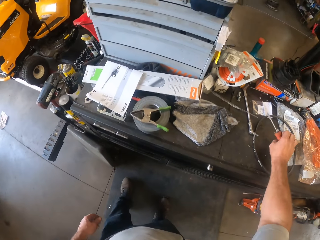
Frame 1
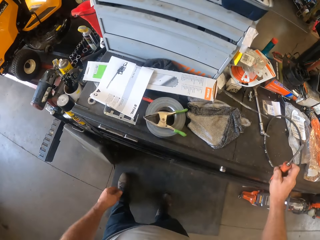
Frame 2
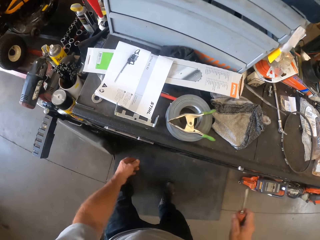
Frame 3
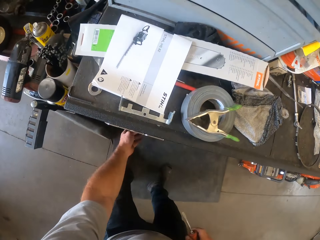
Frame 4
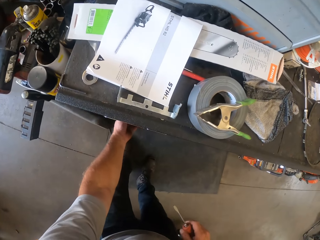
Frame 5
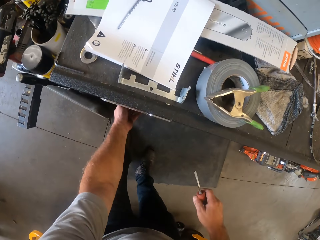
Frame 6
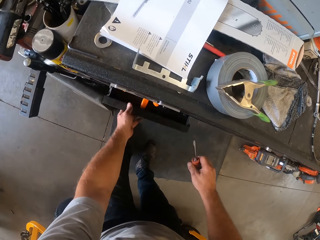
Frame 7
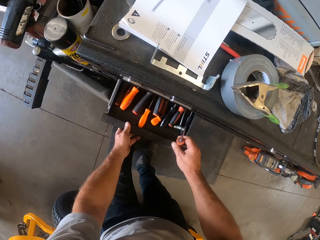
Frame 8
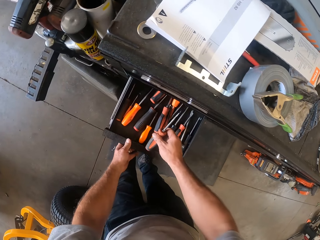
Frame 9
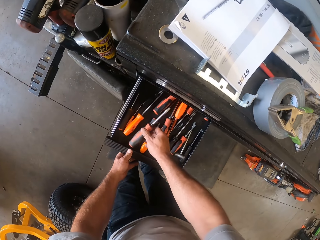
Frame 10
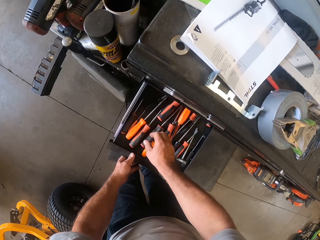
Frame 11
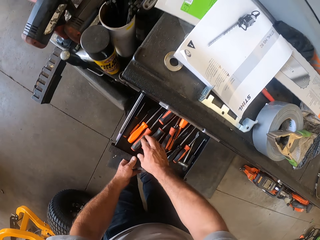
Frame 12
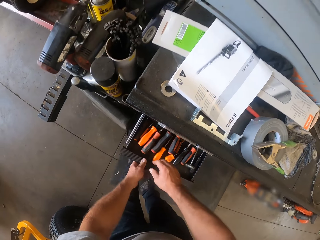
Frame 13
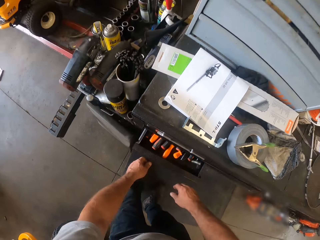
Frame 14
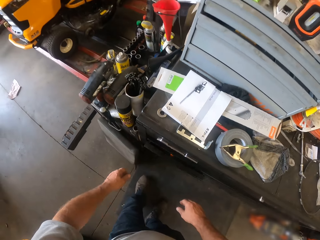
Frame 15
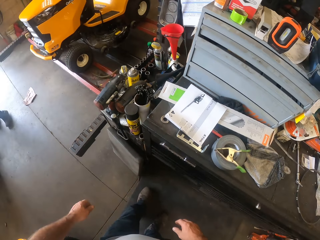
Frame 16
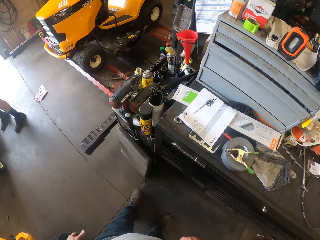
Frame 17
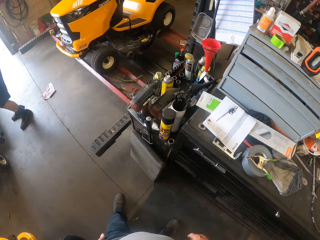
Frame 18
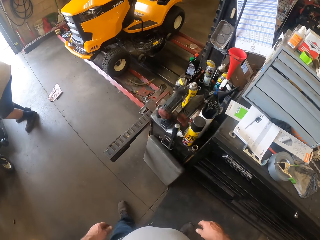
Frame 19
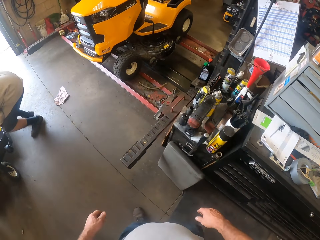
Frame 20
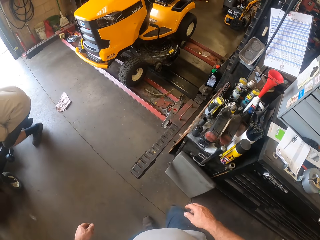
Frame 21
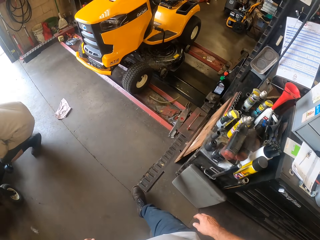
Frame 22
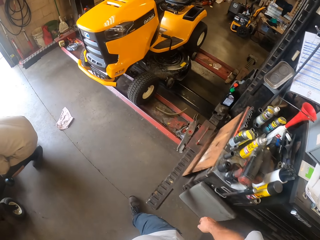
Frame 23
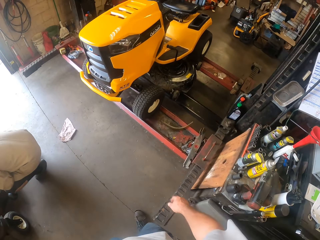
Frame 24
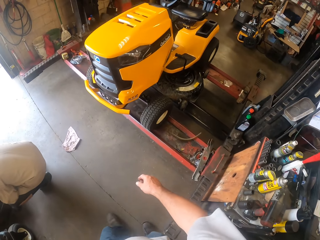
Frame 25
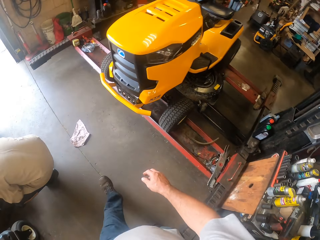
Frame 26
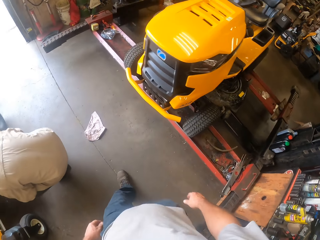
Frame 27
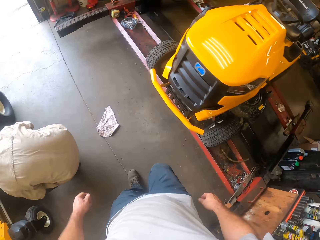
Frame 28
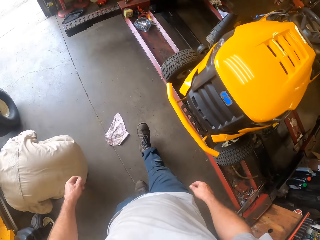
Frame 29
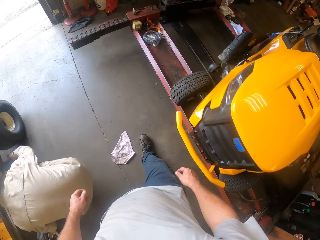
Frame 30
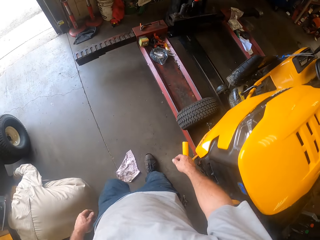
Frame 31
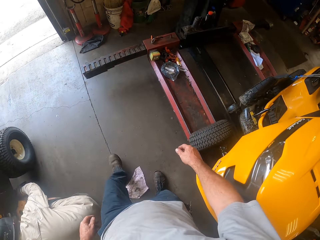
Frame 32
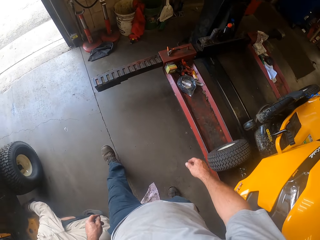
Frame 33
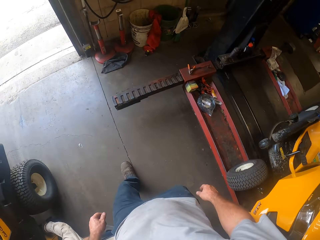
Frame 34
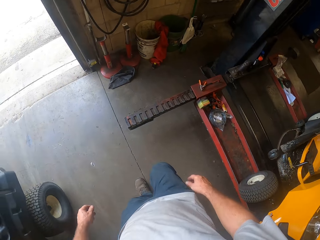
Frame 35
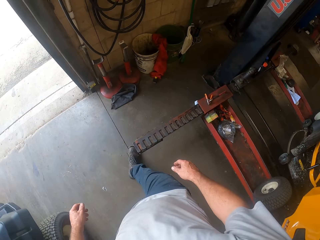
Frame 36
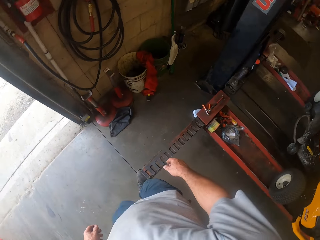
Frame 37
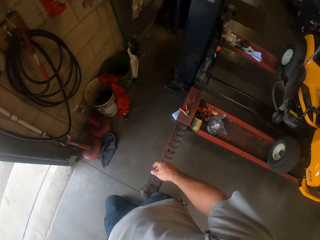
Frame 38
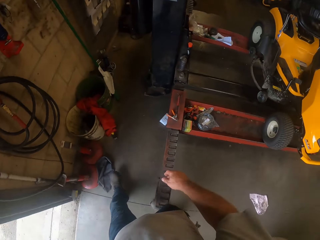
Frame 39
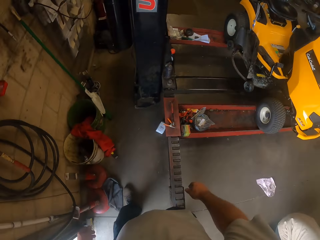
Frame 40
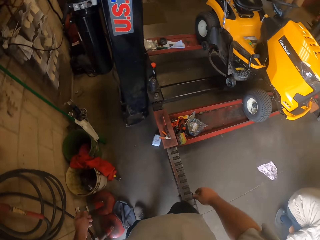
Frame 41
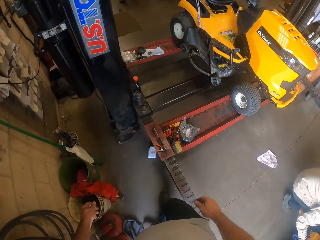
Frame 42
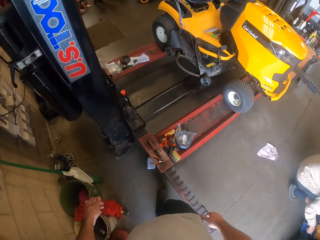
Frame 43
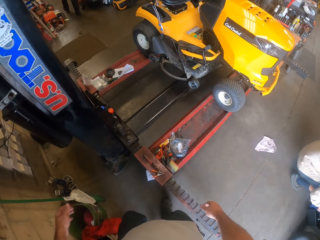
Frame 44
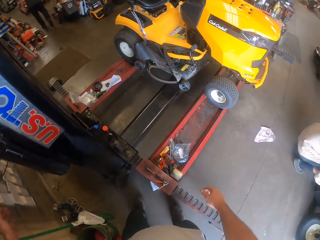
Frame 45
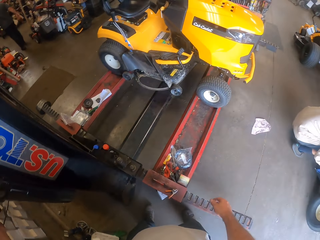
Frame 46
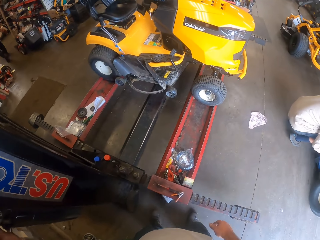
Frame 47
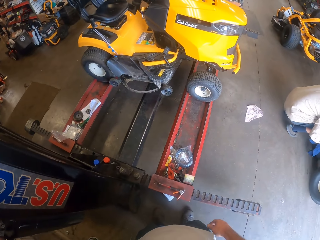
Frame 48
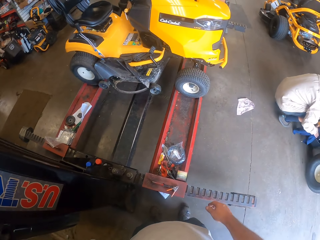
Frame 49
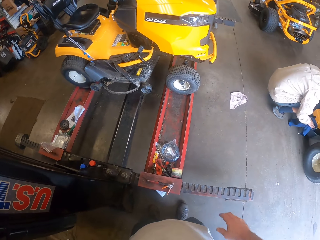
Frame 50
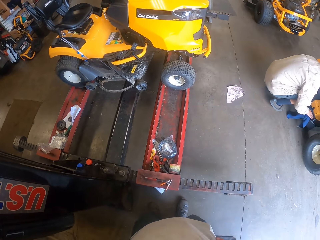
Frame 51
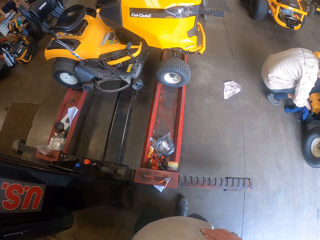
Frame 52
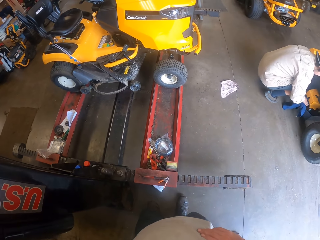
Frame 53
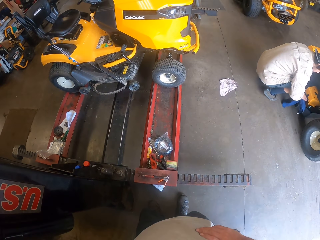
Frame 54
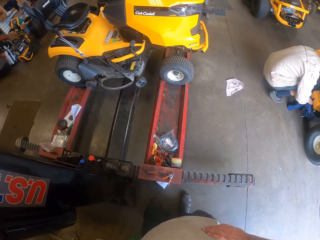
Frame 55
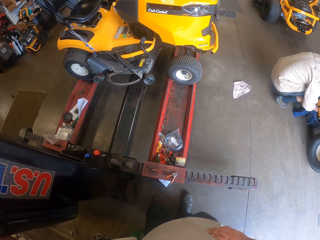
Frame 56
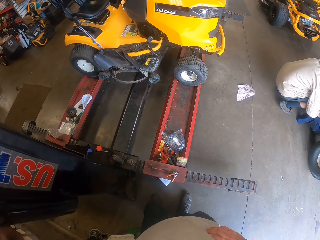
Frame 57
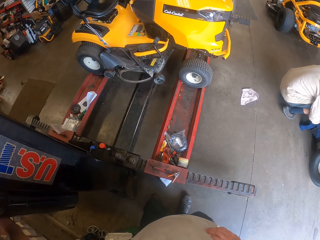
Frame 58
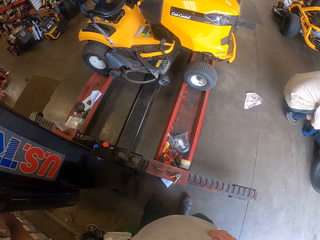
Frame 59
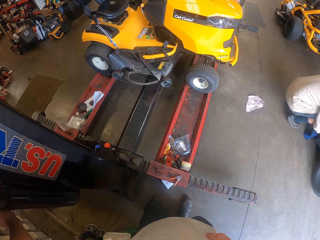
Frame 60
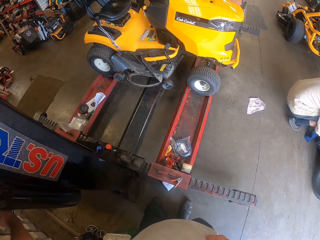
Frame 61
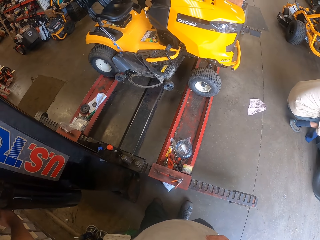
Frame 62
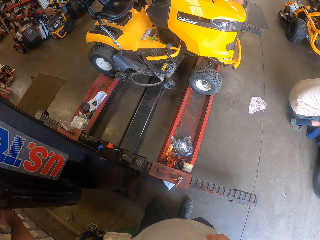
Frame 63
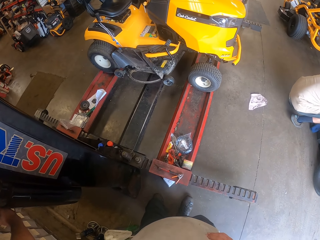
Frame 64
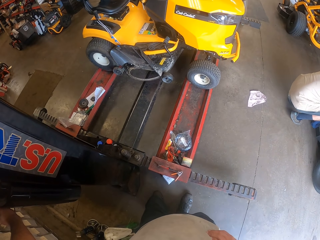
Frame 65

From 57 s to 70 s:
The camera wearer picks up another screwdriver from the top of the tool storage with his right hand. He opens the other drawer with his left hand. He drops the other screwdriver in the other drawer. He closes the other drawer with his left hand. He walks around the workshop. The man works on another lawn mower. The camera wearer touches a car lift with the left hand. He lowers the stand. He stares at a lawn flite.

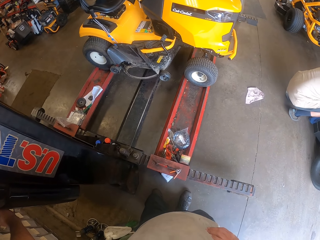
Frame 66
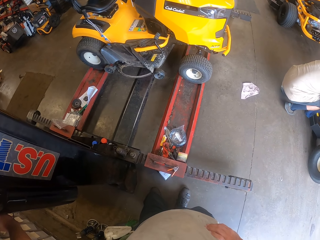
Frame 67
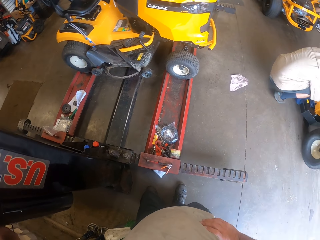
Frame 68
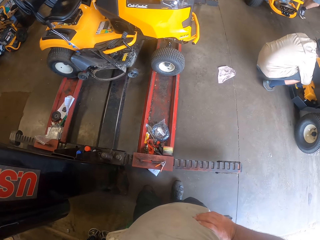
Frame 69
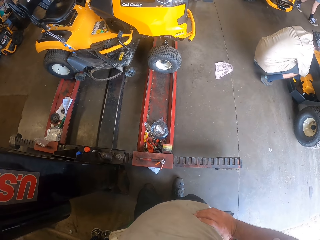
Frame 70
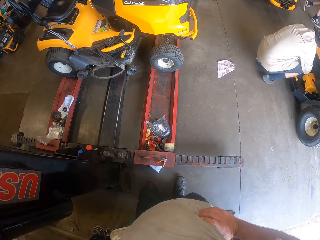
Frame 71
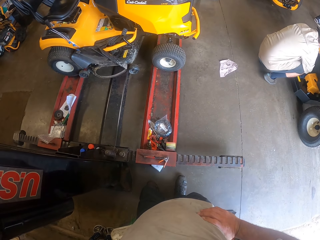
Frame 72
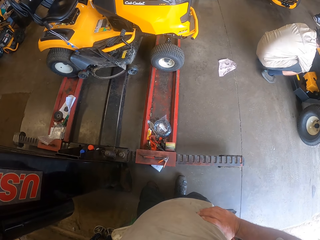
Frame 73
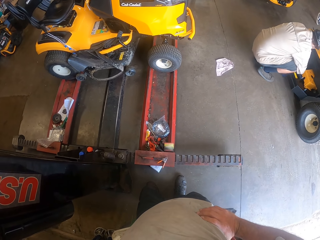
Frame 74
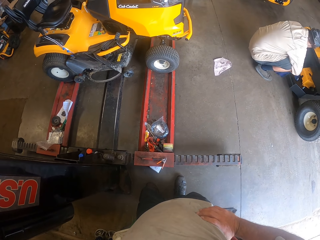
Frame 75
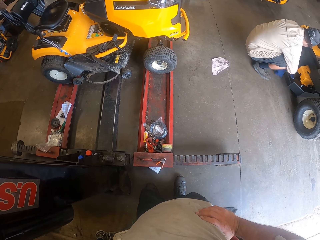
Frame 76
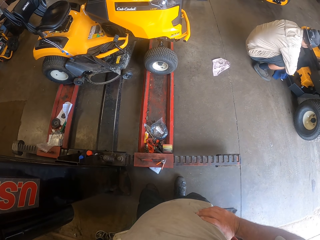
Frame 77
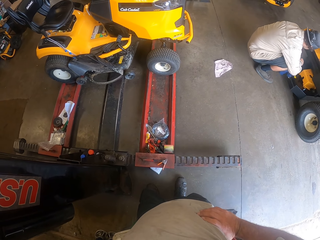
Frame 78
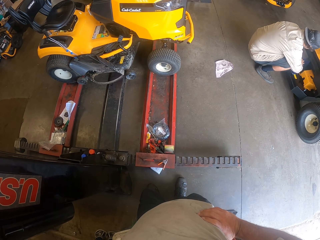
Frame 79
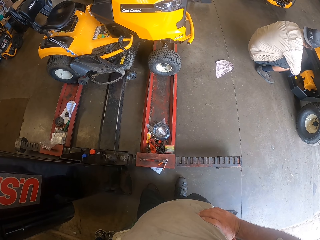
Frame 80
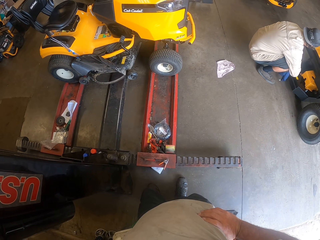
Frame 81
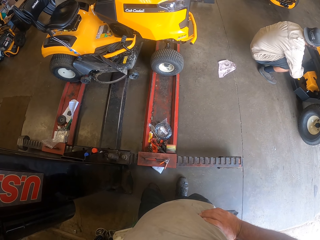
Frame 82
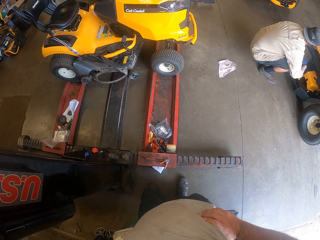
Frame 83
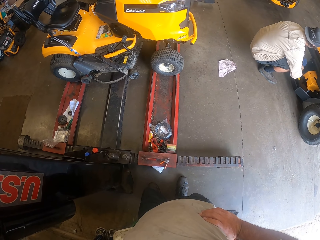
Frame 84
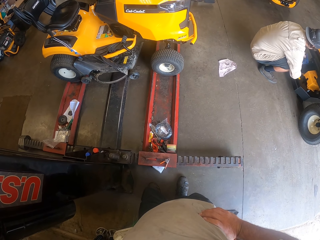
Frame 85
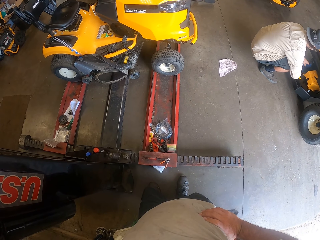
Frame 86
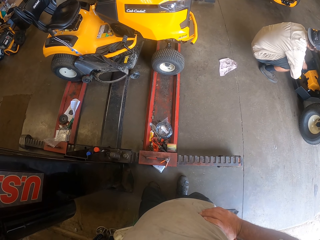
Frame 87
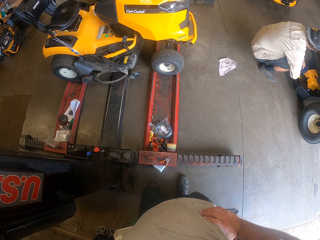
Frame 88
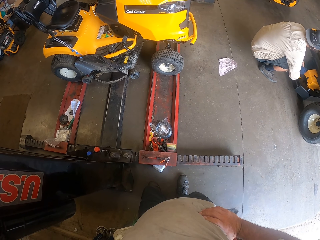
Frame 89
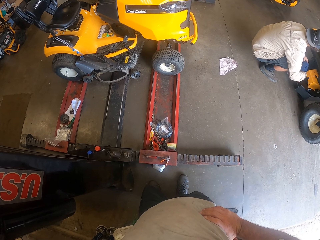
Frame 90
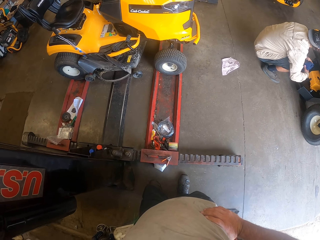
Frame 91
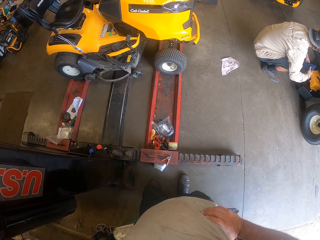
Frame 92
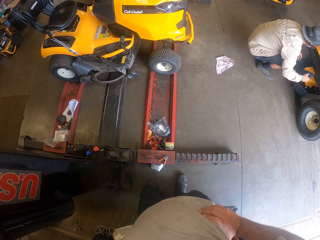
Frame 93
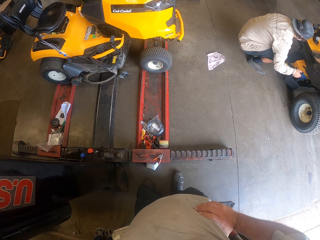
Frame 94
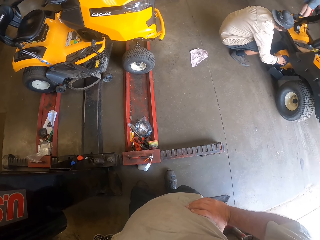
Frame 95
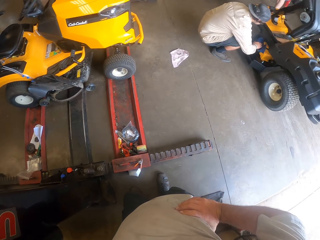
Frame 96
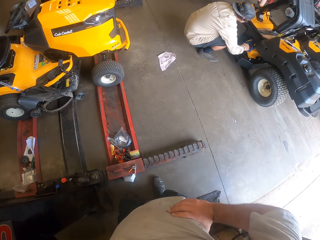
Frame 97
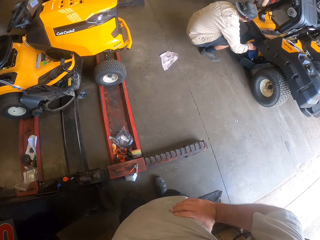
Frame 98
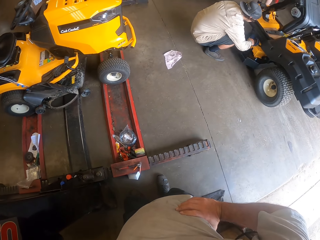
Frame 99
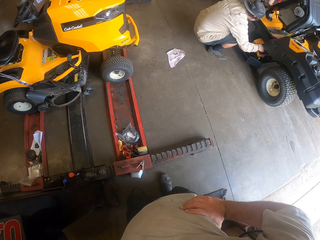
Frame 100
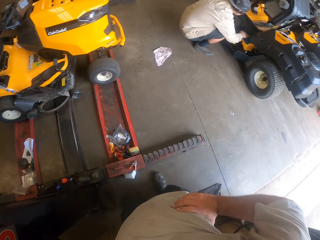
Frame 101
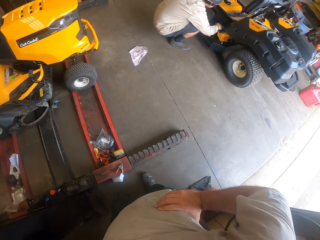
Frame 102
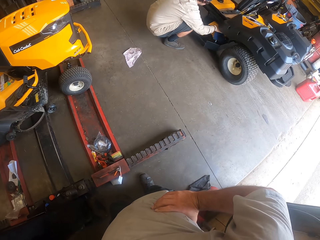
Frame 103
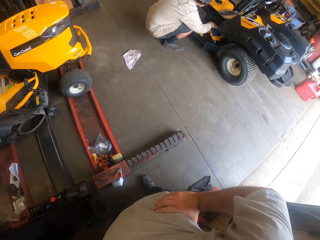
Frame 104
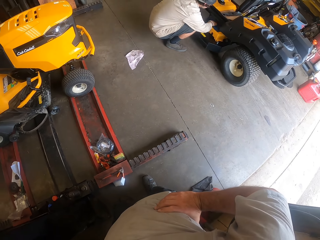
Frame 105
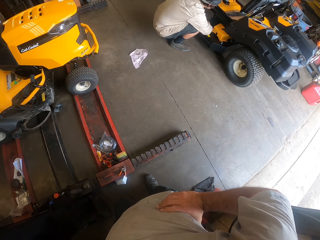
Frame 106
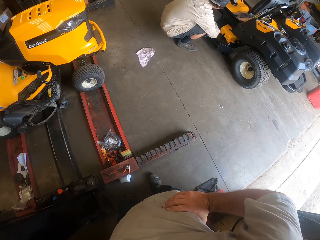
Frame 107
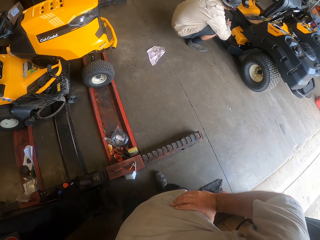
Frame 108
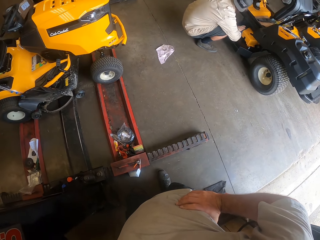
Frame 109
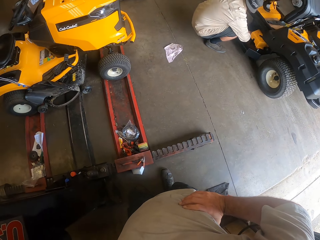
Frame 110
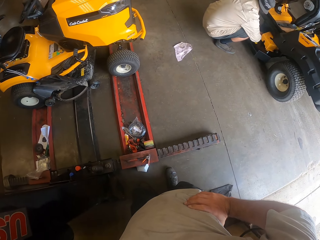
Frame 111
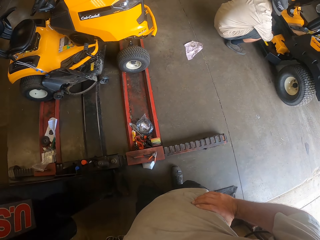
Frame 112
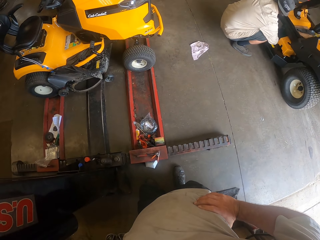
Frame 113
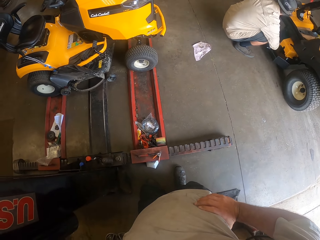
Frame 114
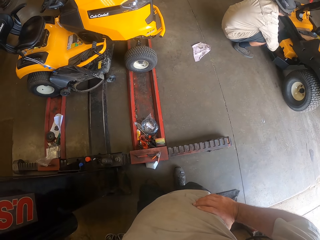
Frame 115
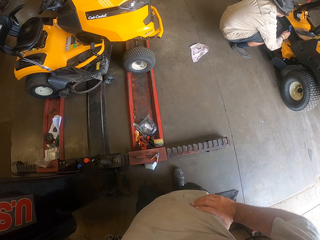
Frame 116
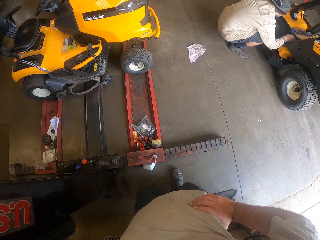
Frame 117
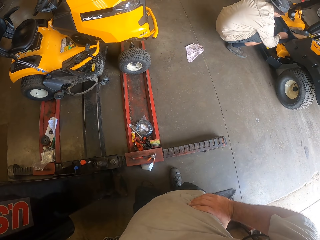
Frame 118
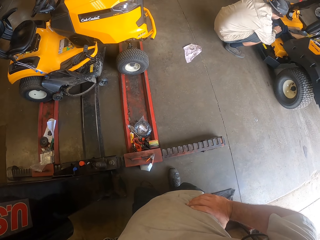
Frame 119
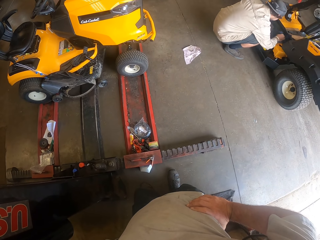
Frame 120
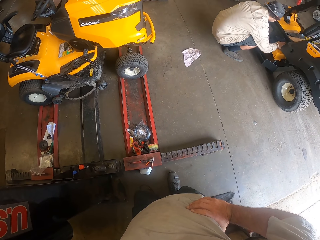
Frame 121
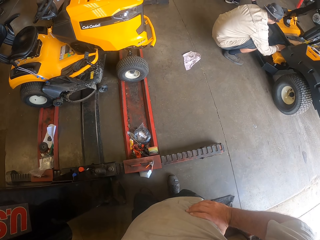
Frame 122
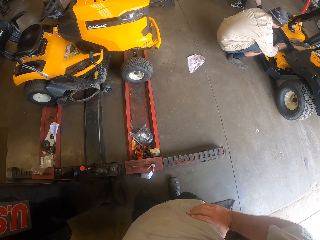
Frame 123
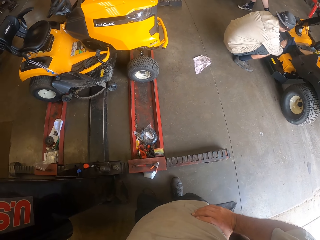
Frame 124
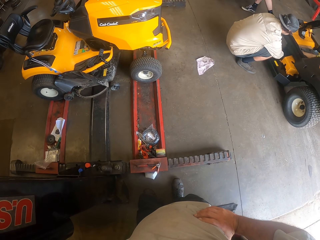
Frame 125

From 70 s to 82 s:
The camera wearer looks around the workshop.
